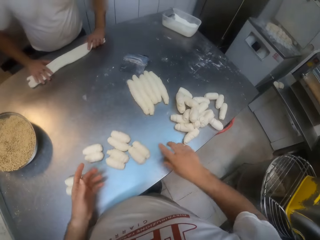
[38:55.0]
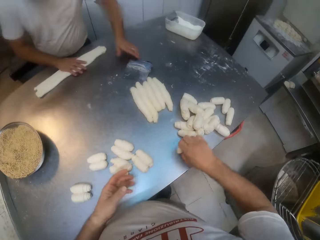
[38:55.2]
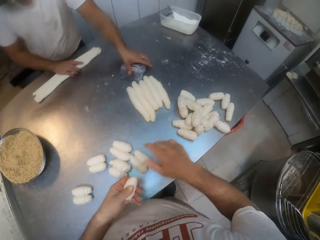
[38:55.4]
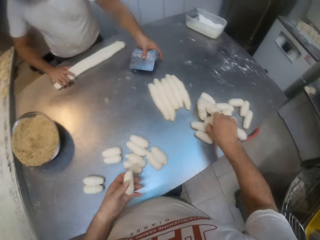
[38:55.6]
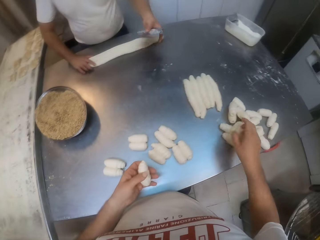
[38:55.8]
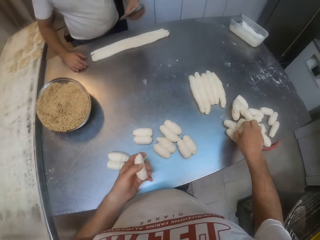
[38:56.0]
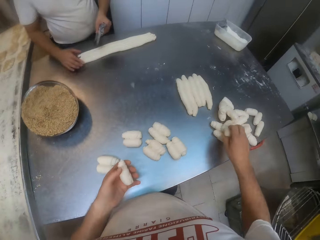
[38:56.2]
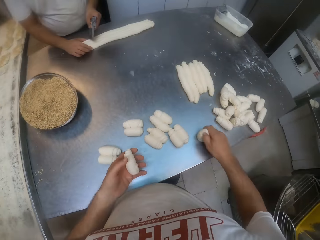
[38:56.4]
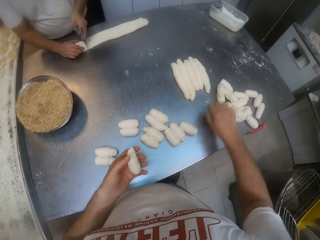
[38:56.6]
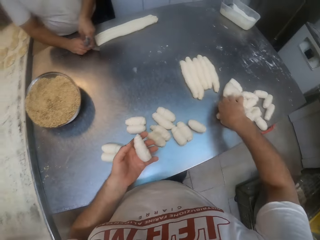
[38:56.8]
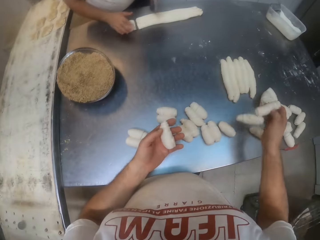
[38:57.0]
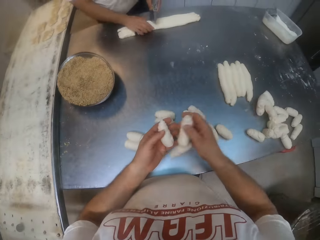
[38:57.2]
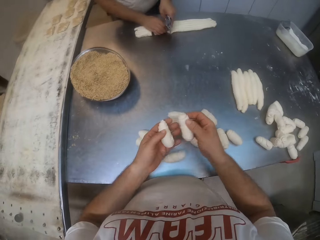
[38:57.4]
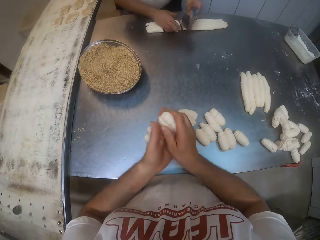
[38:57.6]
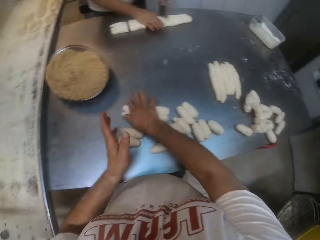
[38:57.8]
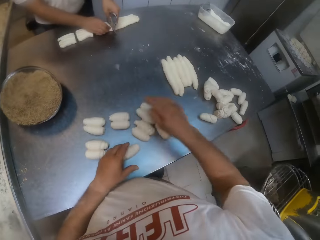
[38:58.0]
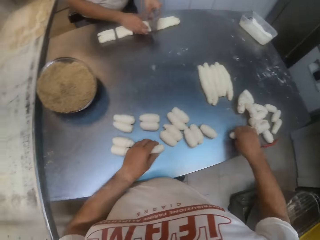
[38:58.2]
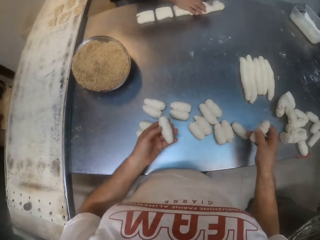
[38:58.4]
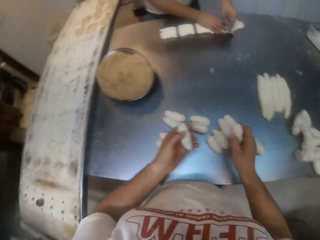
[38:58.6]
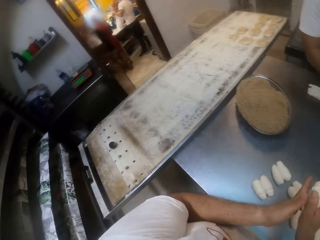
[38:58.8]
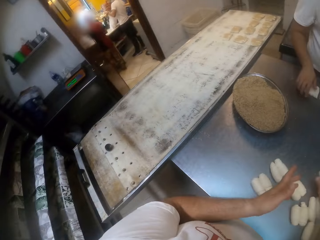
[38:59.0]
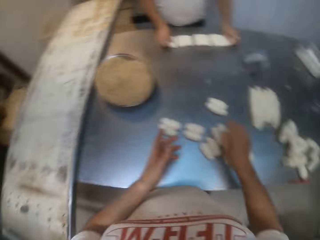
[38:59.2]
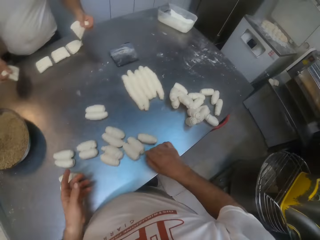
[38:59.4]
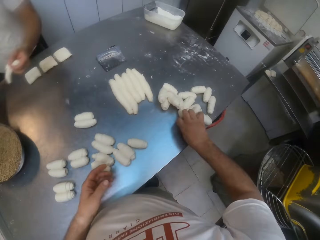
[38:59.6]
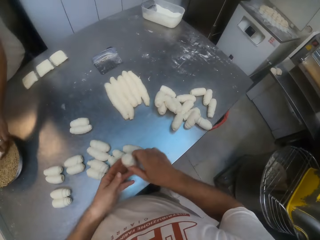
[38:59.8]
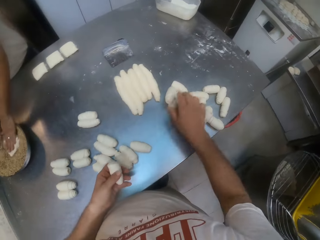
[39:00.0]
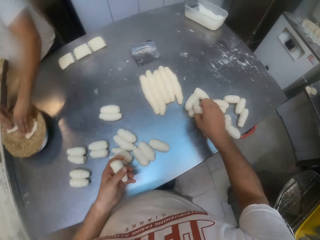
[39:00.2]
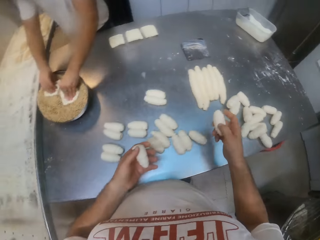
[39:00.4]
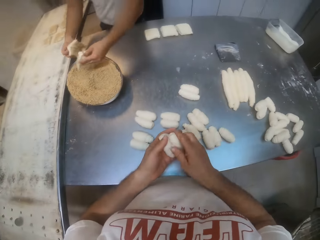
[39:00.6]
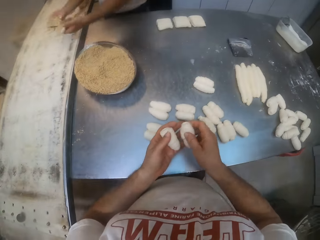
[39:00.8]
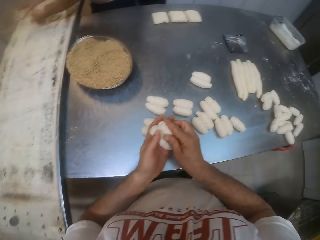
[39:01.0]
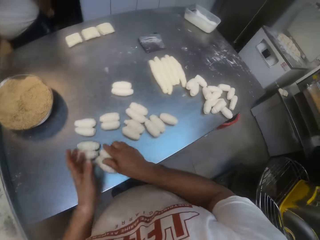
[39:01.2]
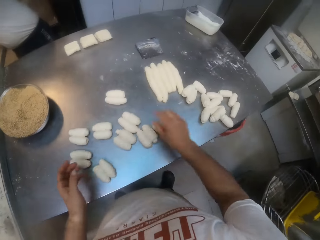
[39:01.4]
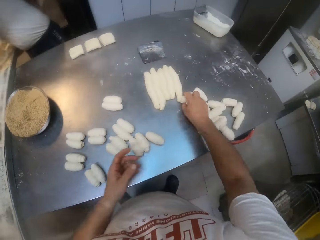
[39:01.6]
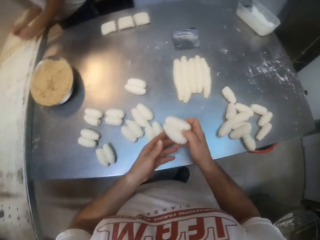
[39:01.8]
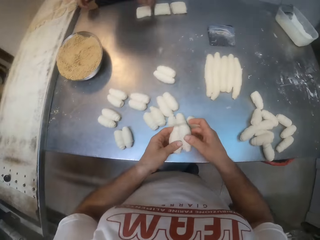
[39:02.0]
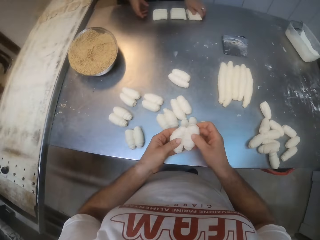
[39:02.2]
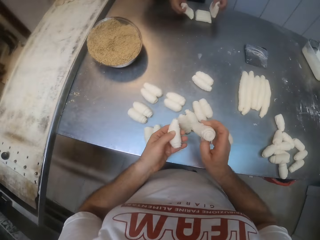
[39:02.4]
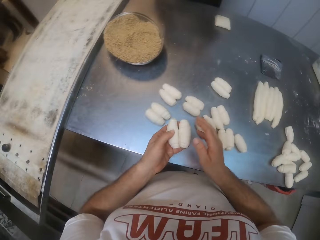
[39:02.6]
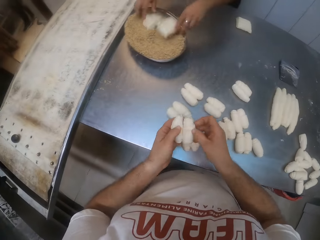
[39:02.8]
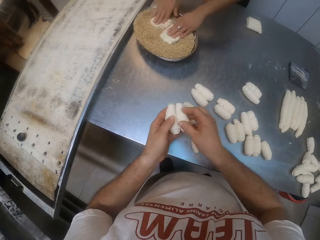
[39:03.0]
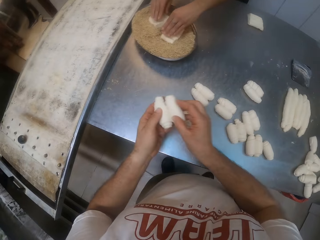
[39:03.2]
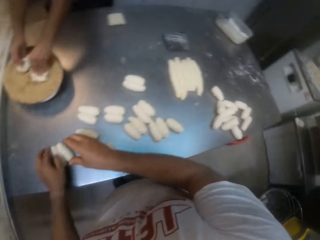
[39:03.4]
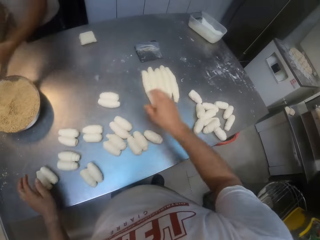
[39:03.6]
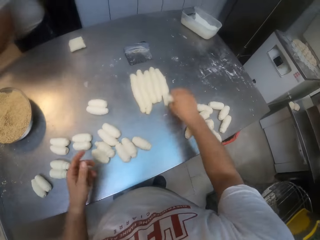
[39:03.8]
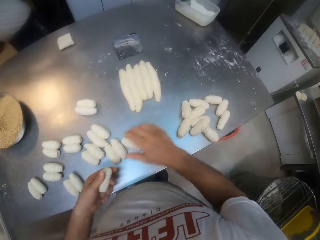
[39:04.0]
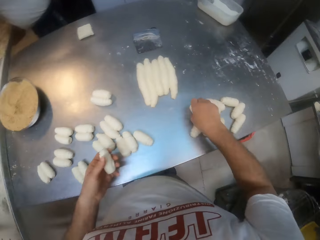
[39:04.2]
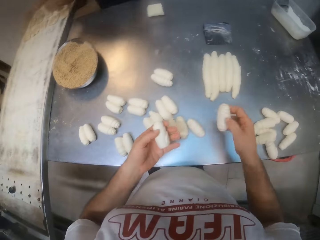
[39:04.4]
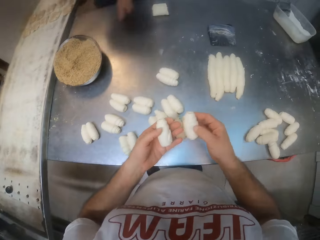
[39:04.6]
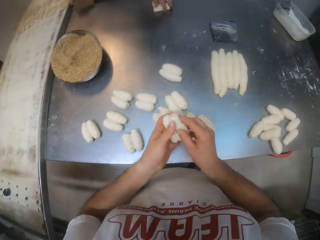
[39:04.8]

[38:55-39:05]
The camera wearer places the dough on the table with his right hand. He picks a piece of dough from the table with his right hand. The man picks a dough cutter from the table with his left hand. The camera wearer passes the piece of dough from his right hand to his left hand. He moves a piece of dough on the table with his right hand. The man cuts the dough on the table with the dough cutter in his left hand. The camera wearer picks a piece of dough from the table with his right hand. He presses the pieces of dough together with both hands. He places the dough on the table with his right hand. He picks pieces of dough from the table with both hands. He presses the pieces of dough together with both hands. He places the dough on the table with his right hand. The man picks pieces of dough from the table with both hands. The camera wearer picks a piece of dough from the table with his right hand. The man dips the dough in the bowl of sesame seeds on the table with both hands. The camera wearer passes the piece of dough from his right hand to his left hand. He picks a piece of dough from the table with his right hand. The man places the dough on the baking sheet on the table with both hands. The camera wearer presses the pieces of dough together with both hands. He places the dough on the table with his right hand. He picks two pieces of dough from the table with his right hand. He passes the pieces of dough from his right hand to his left hand. He adjusts the pieces of dough with both hands. The man picks pieces of dough from the table with both hands. He dips the dough in the bowl of sesame seeds on the table with both hands. He rubs the dough on something. The camera wearer places the dough on the table with his left hand. The man places the dough on the baking sheet on the table with both hands. The camera wearer picks a piece of dough from the table with his right hand. He passes the piece of dough from his right hand to his left hand. He picks a piece of dough from the table with his right hand.

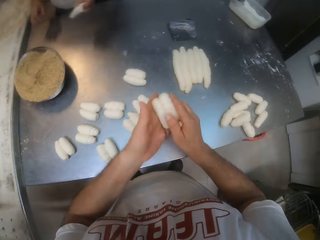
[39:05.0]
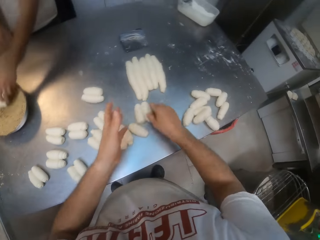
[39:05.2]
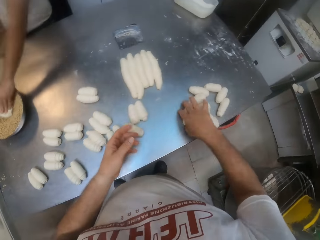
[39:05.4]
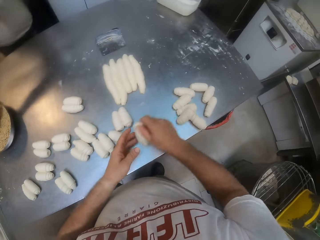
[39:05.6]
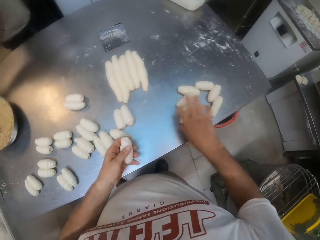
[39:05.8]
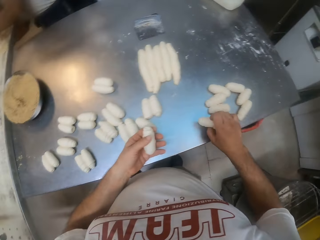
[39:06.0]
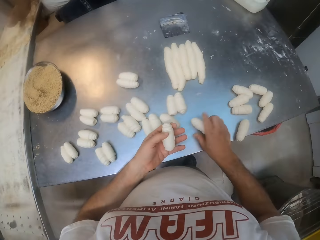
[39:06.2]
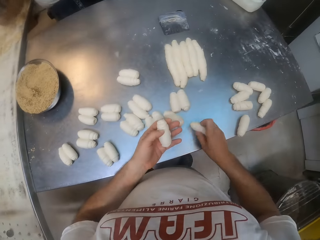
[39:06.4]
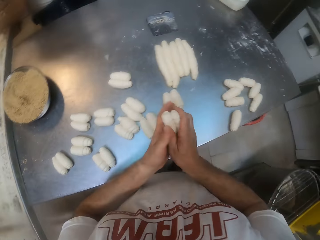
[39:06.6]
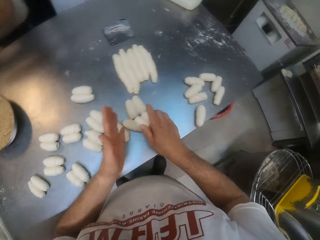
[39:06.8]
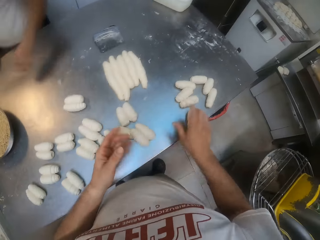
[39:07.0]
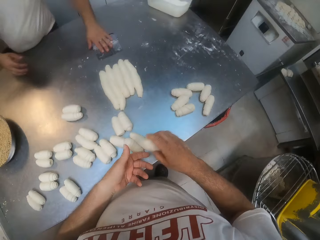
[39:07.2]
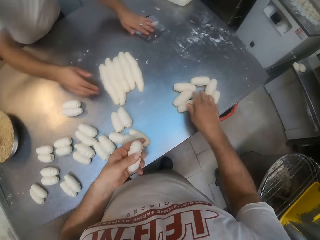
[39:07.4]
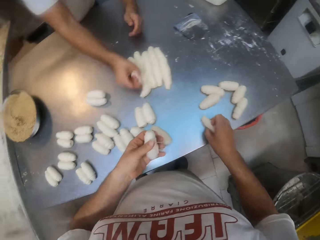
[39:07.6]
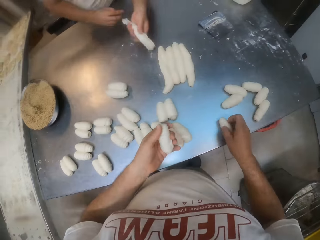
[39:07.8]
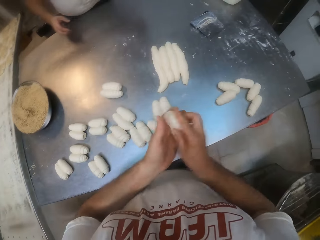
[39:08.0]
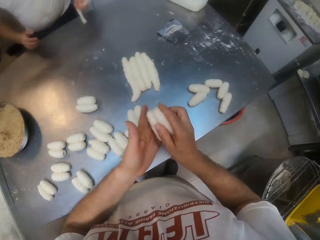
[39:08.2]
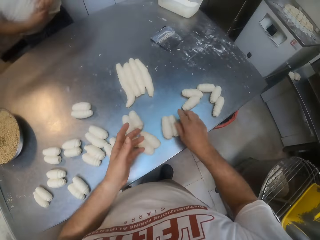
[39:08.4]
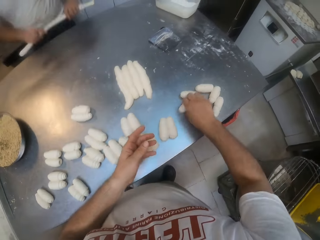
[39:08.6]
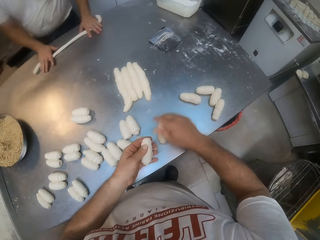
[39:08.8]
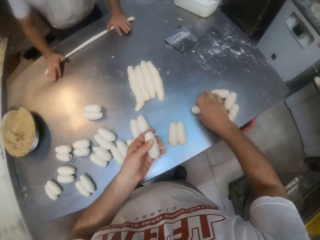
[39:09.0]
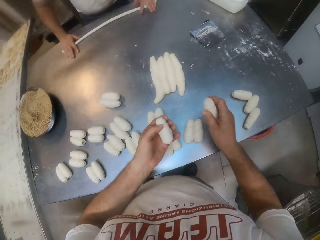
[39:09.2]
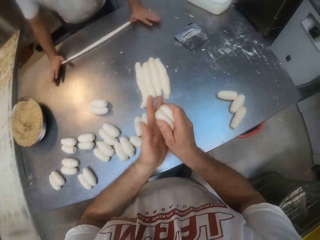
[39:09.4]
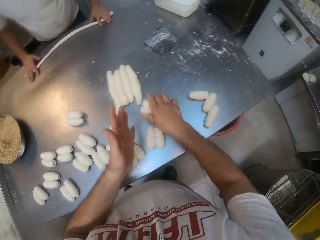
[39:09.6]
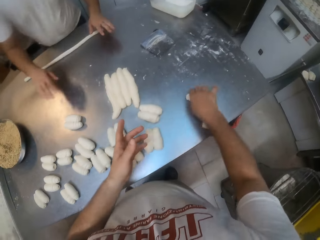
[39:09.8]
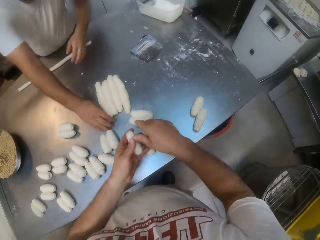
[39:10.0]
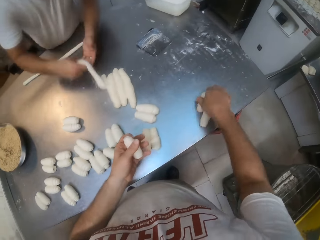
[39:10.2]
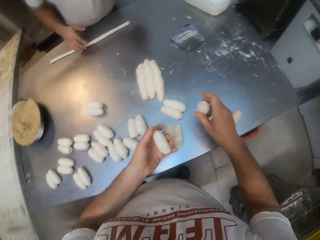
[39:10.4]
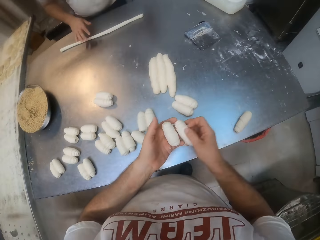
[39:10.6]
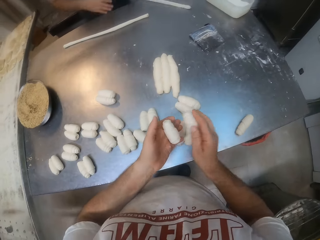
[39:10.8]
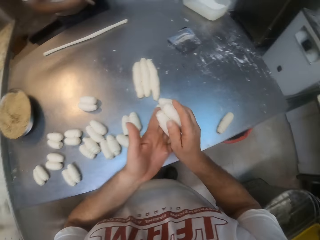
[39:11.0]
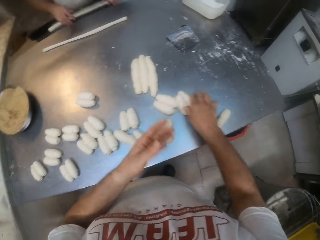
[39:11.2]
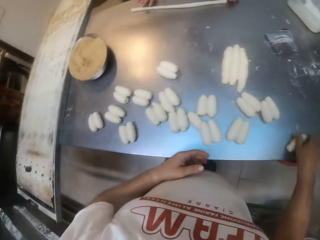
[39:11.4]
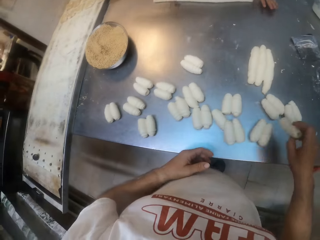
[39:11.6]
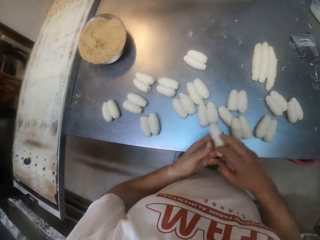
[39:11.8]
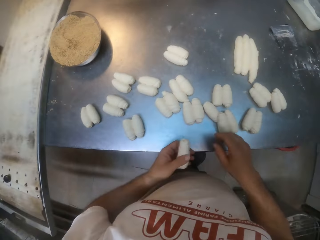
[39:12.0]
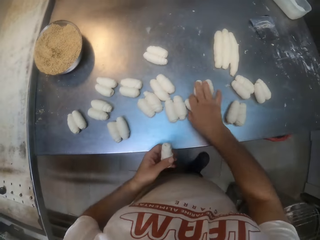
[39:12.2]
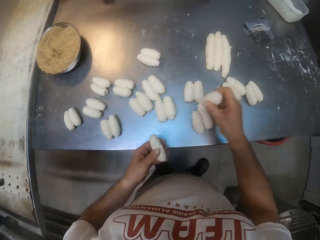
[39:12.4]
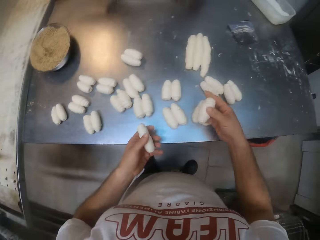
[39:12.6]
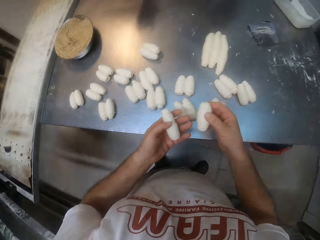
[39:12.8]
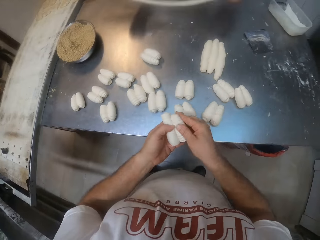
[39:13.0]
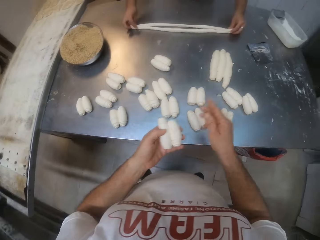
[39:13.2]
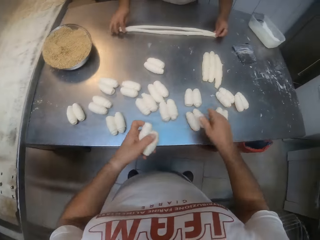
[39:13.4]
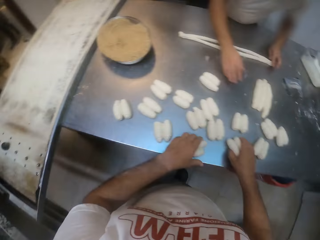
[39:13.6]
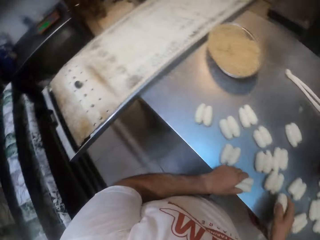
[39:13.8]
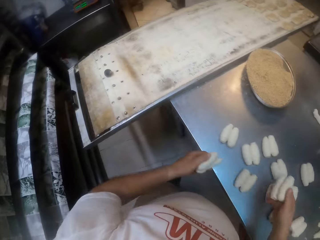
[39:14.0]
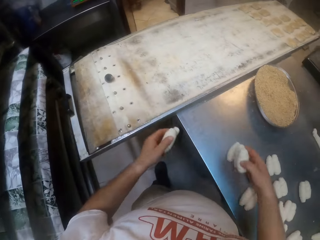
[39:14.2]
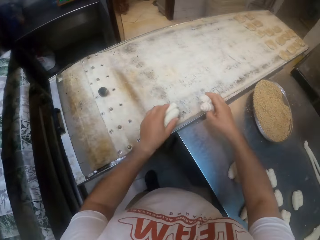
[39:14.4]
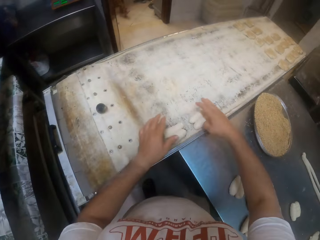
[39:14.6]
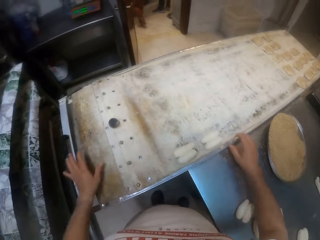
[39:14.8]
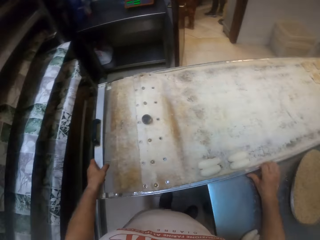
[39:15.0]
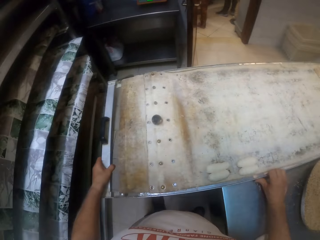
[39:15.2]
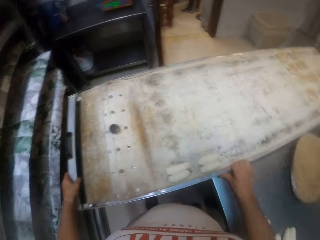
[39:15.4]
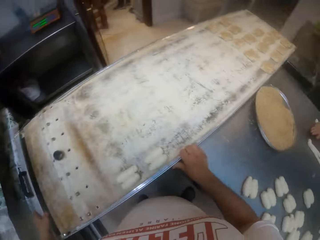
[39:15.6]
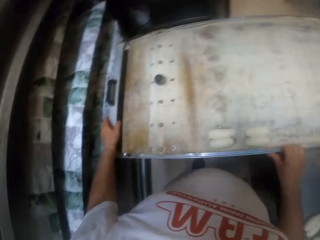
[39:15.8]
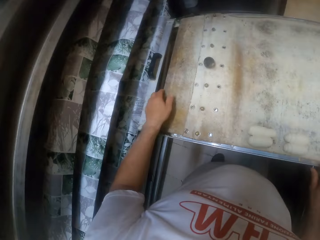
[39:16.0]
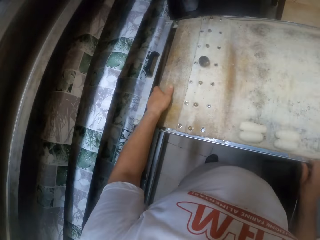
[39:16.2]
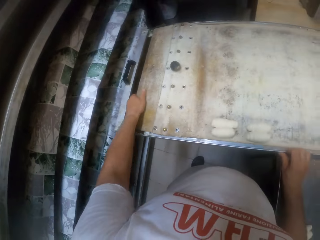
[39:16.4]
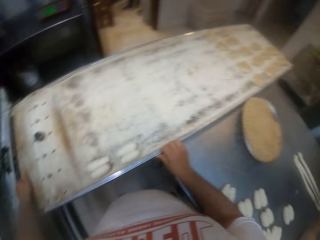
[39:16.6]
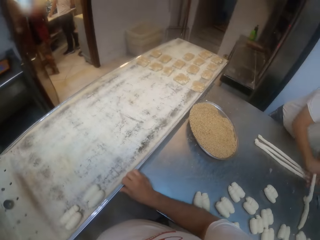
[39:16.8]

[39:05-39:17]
The man picks a piece of dough from the table with his left hand. The camera wearer presses the pieces of dough together with both hands. He places the dough on the table with his right hand. The man dips the dough in the bowl of sesame seeds on the table with his left hand. The camera wearer picks a piece of dough from the table with his right hand. He passes the piece of dough from his right hand to his left hand. He picks a piece of dough from the table with his right hand. The man places the dough on the baking sheet or tray on the table with his left hand. The camera wearer presses the pieces of dough together with both hands. He places the dough on the table with his right hand. He picks a piece of dough from the table with his right hand. He passes the piece of dough from his right hand to his left hand. He picks a piece of dough from the table with his right hand. The man picks a piece of dough from the table with his right hand. The camera wearer presses the pieces of dough together with both hands. He places the dough on the table with his right hand. The man rolls the piece of dough on the table with both hands. The camera wearer picks a piece of dough from the table with his right hand. He passes the piece of dough from his right hand to his left hand. He picks a piece of dough from the table with his right hand. He presses the pieces of dough together with both hands. He places the dough on the table with his right hand. He picks a piece of dough from the table with his right hand. He passes the piece of dough from his right hand to his left hand. The man picks a piece of dough from the table with his right hand. The camera wearer picks a piece of dough from the table with his right hand. The man passes the piece of dough from his right hand to his left hand. The camera wearer presses the pieces of dough together with both hands. He places the dough on the table with his right hand. The man rolls the piece of dough on the table with both hands. The camera wearer picks a piece of dough from the table with his right hand. He passes the piece of dough from his right hand to his left hand. He picks a piece of dough from the table with his right hand. He presses the pieces of dough together with both hands. The man adjusts pieces of dough on the table with both hands. He kneads the dough. The camera wearer picks two pieces of dough from the table with his right hand. He places the dough on the baking sheet on the table with both hands. He adjusts the baking sheet on the table with both hands. He pushes the tray.
